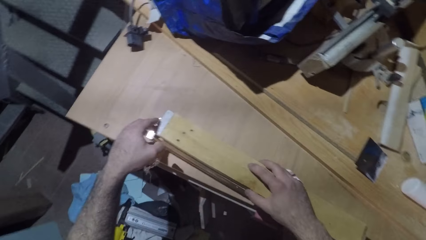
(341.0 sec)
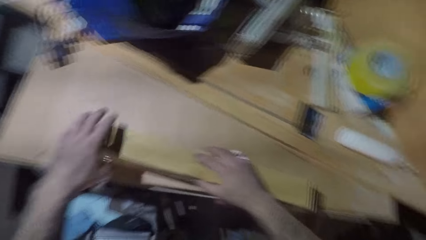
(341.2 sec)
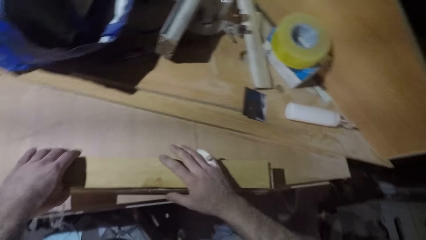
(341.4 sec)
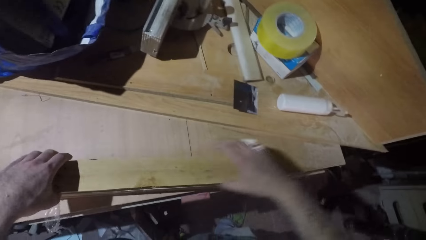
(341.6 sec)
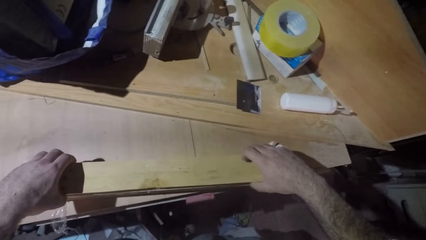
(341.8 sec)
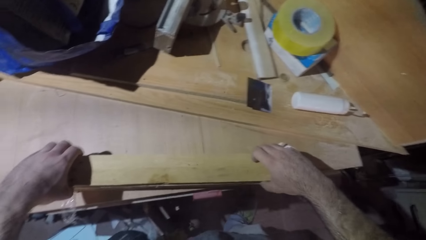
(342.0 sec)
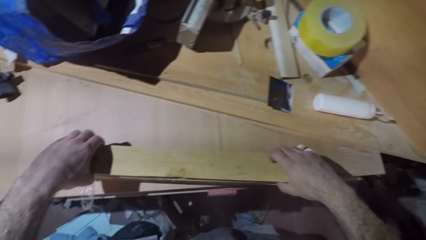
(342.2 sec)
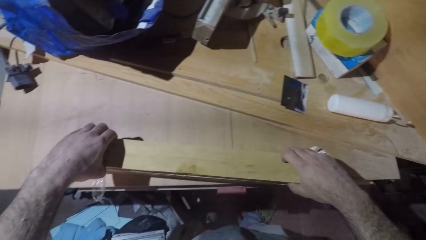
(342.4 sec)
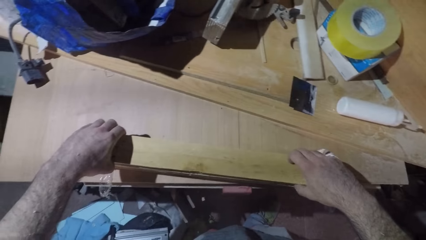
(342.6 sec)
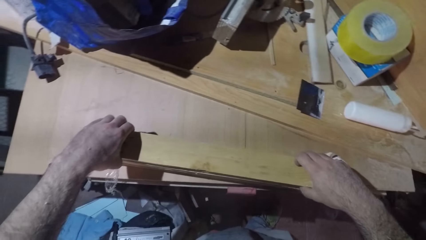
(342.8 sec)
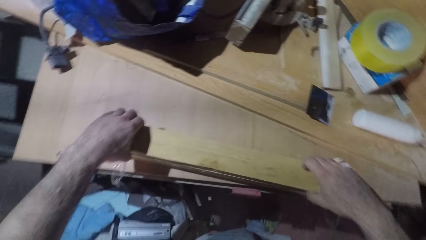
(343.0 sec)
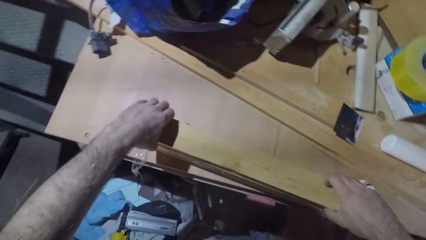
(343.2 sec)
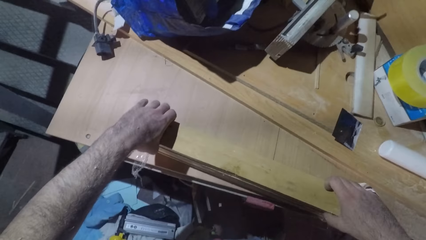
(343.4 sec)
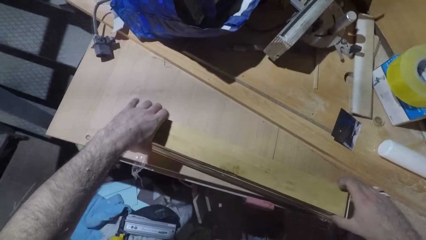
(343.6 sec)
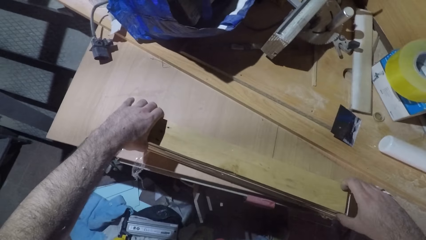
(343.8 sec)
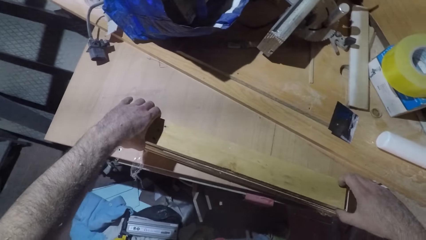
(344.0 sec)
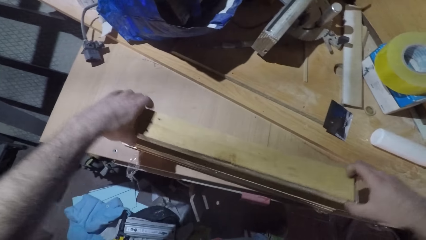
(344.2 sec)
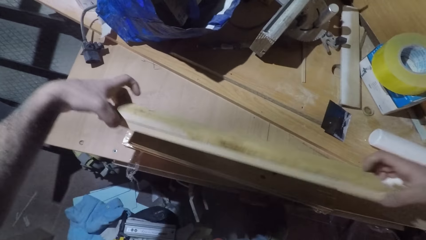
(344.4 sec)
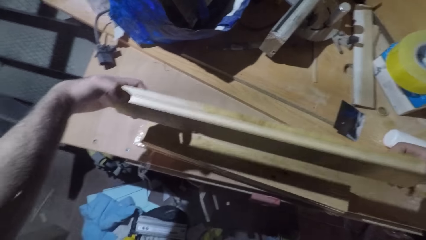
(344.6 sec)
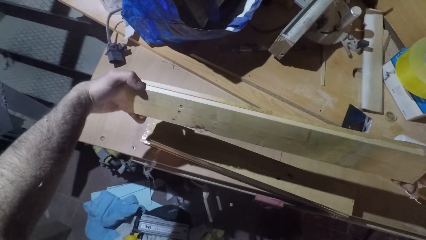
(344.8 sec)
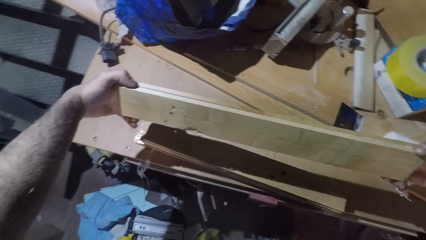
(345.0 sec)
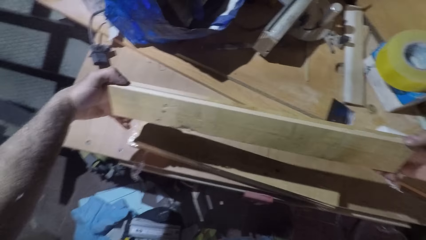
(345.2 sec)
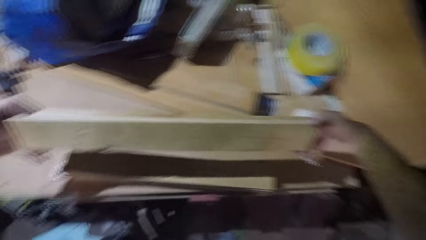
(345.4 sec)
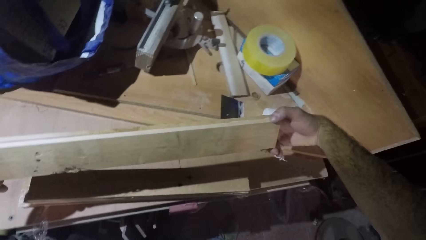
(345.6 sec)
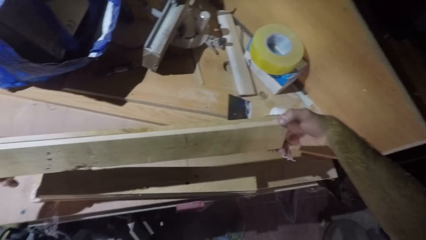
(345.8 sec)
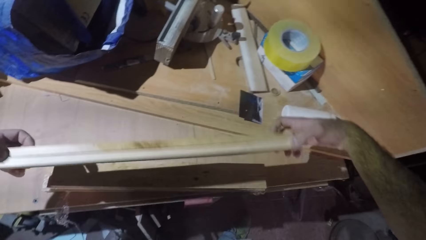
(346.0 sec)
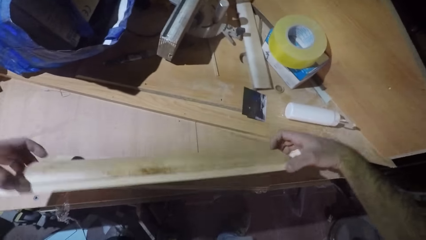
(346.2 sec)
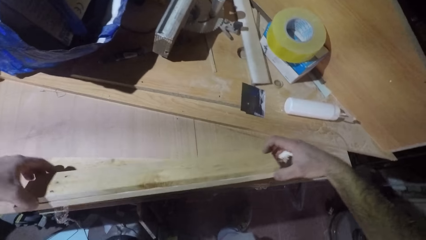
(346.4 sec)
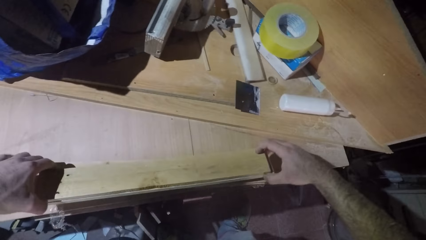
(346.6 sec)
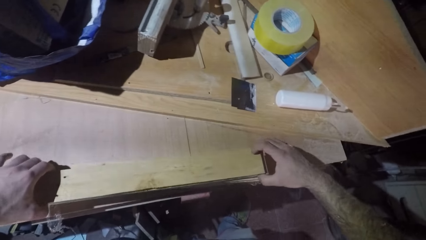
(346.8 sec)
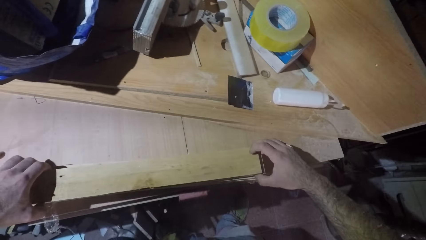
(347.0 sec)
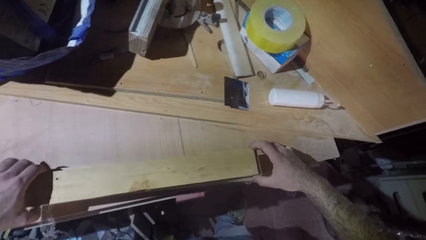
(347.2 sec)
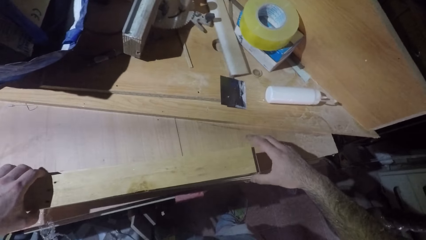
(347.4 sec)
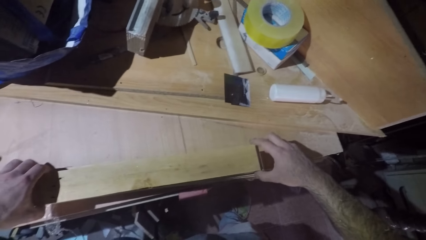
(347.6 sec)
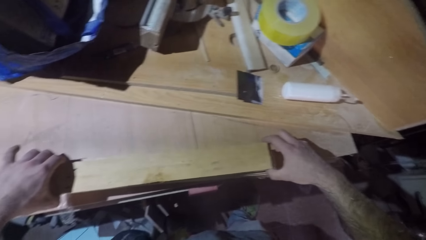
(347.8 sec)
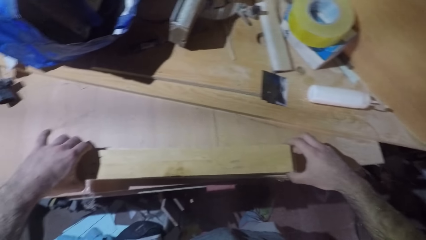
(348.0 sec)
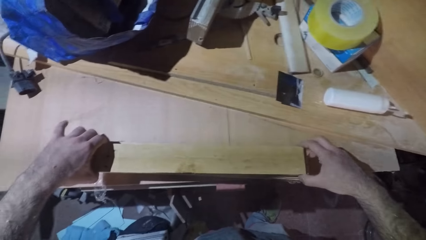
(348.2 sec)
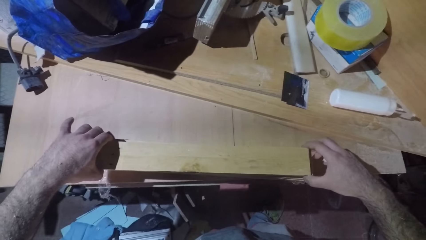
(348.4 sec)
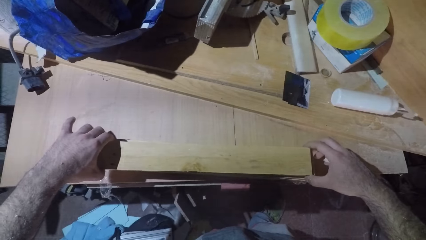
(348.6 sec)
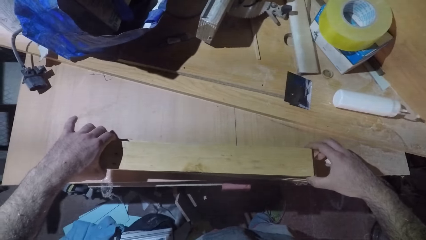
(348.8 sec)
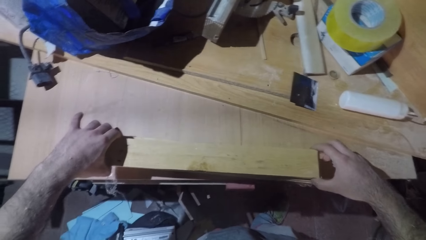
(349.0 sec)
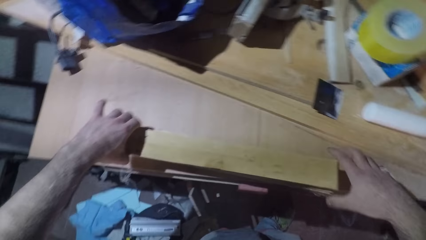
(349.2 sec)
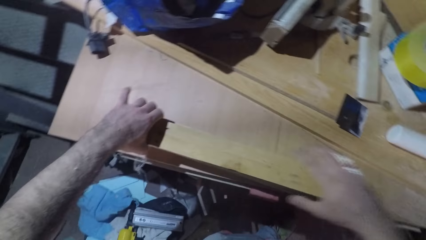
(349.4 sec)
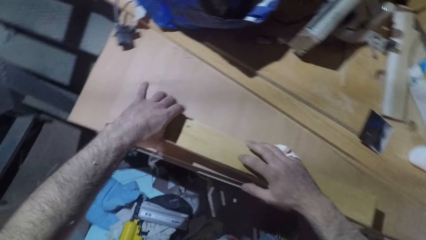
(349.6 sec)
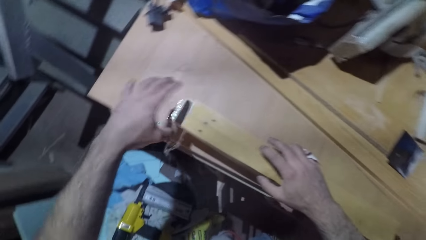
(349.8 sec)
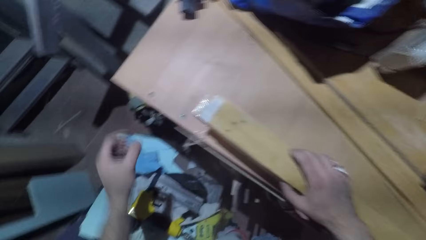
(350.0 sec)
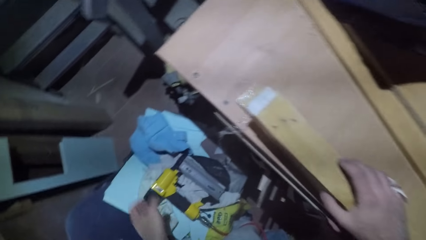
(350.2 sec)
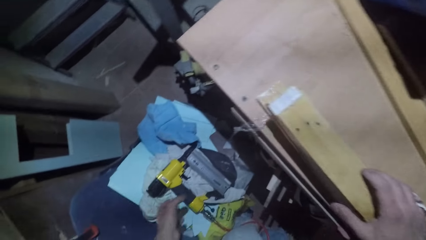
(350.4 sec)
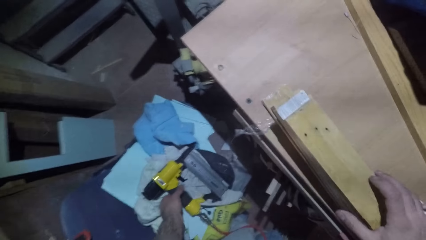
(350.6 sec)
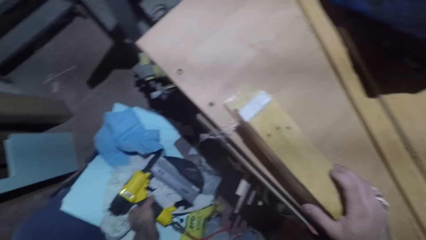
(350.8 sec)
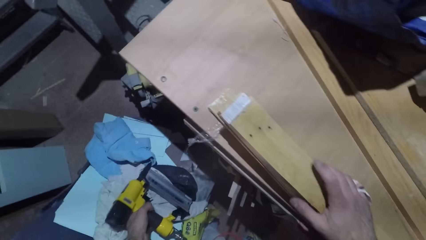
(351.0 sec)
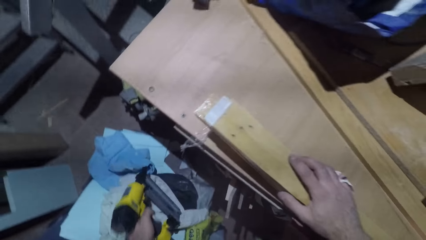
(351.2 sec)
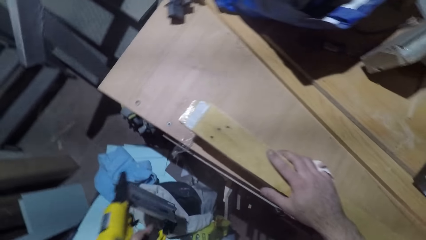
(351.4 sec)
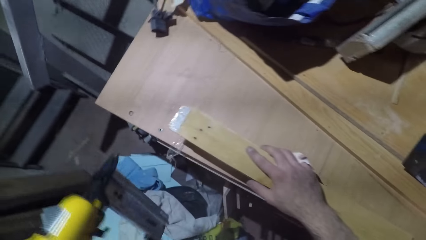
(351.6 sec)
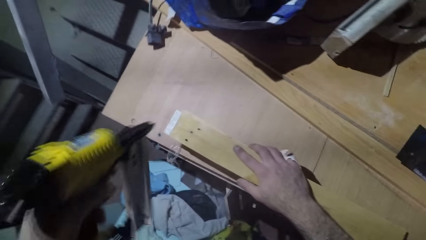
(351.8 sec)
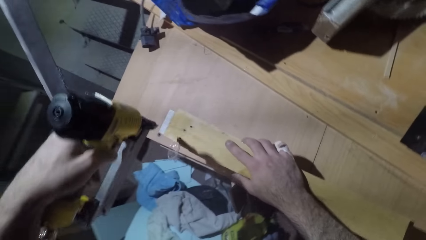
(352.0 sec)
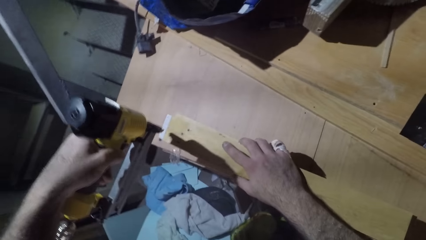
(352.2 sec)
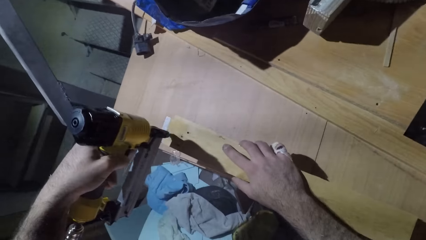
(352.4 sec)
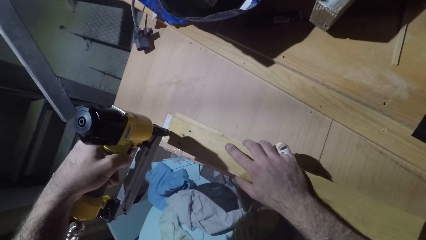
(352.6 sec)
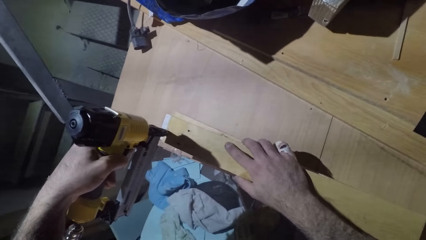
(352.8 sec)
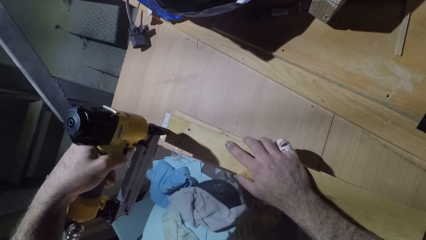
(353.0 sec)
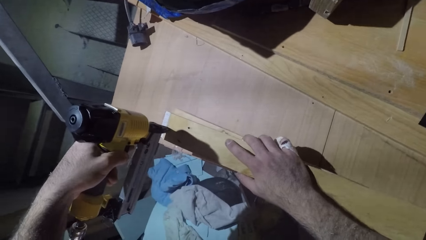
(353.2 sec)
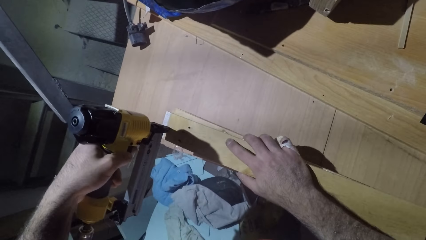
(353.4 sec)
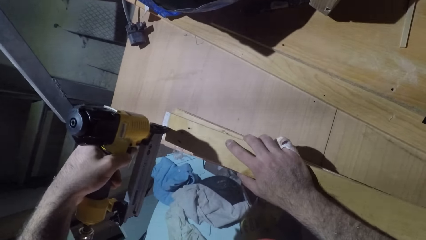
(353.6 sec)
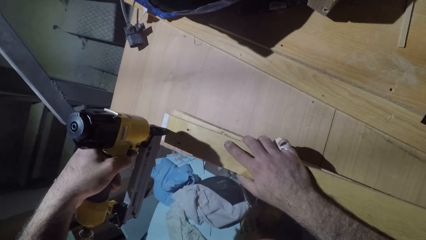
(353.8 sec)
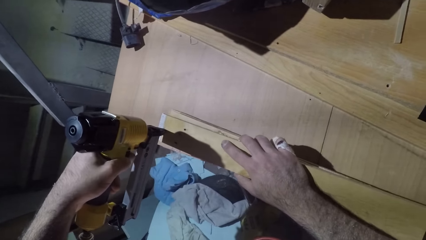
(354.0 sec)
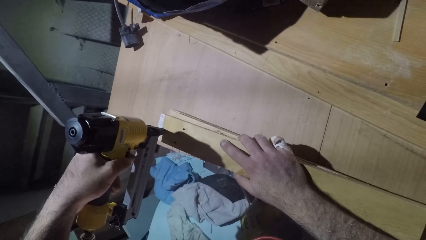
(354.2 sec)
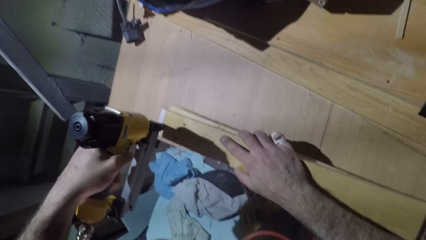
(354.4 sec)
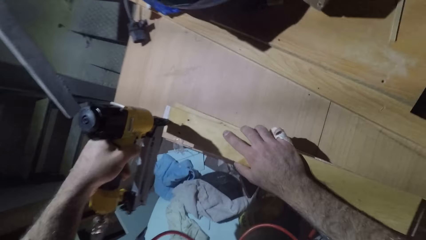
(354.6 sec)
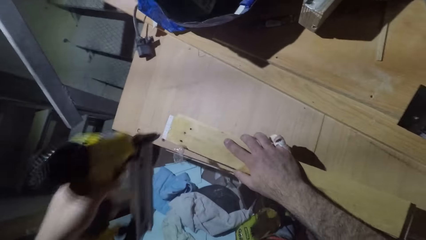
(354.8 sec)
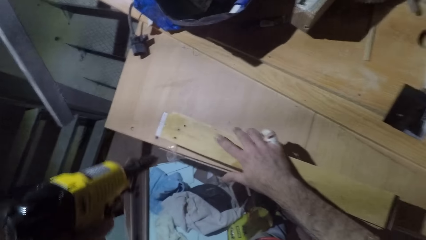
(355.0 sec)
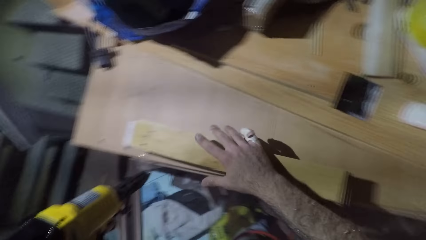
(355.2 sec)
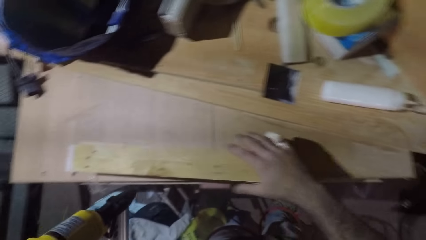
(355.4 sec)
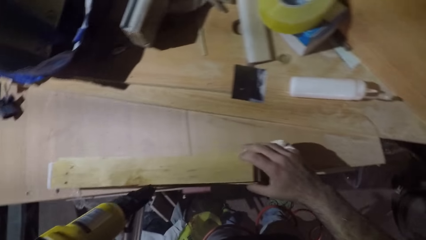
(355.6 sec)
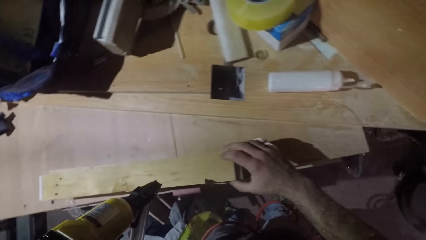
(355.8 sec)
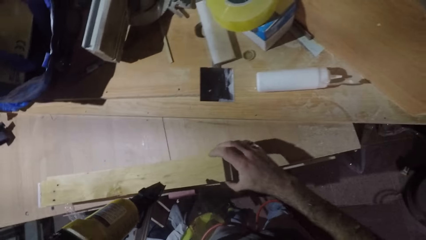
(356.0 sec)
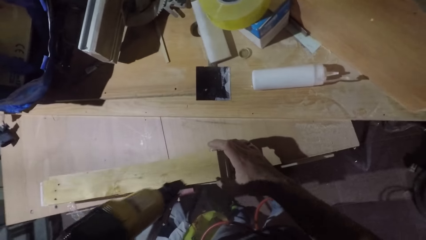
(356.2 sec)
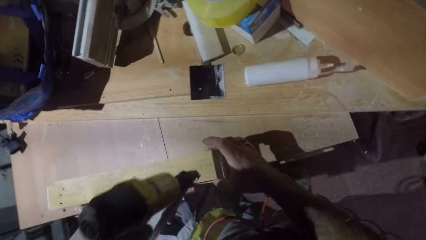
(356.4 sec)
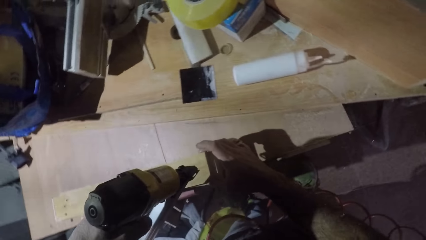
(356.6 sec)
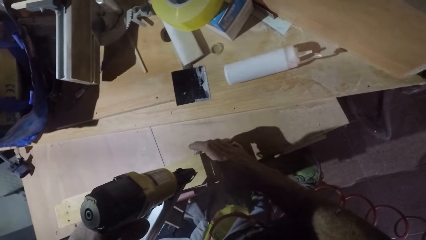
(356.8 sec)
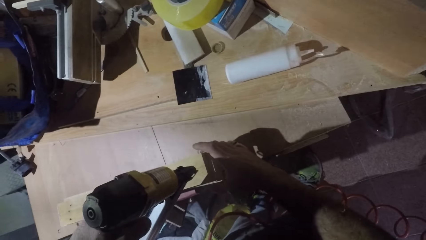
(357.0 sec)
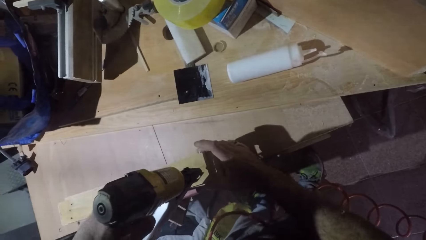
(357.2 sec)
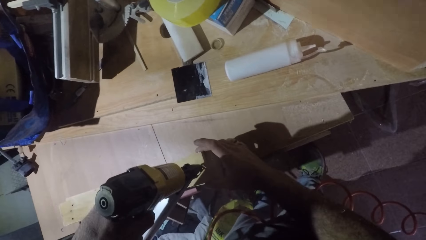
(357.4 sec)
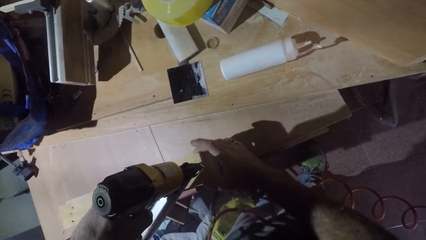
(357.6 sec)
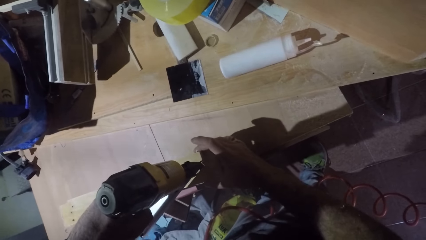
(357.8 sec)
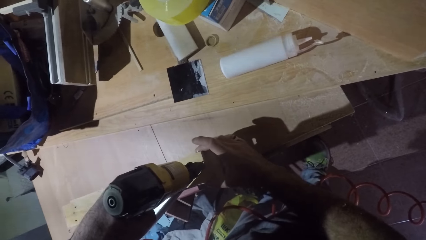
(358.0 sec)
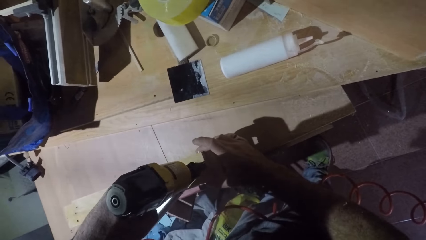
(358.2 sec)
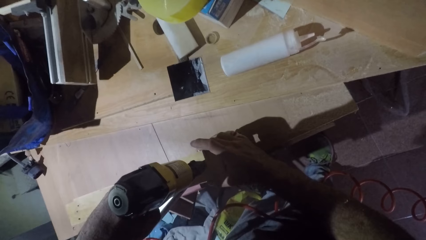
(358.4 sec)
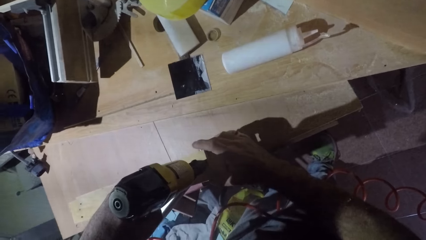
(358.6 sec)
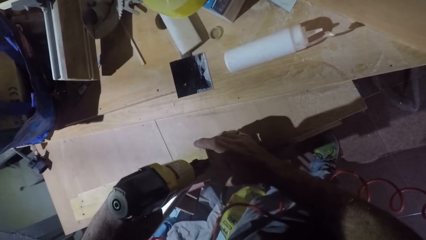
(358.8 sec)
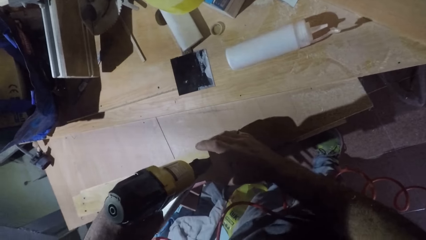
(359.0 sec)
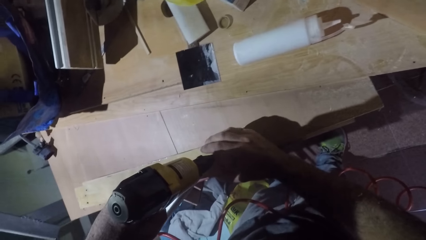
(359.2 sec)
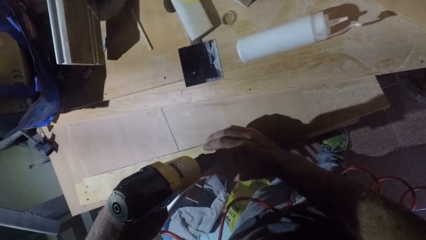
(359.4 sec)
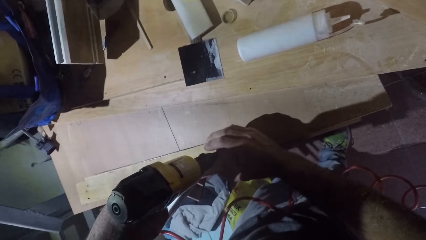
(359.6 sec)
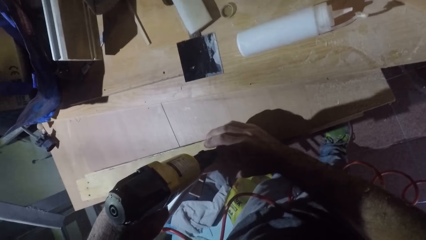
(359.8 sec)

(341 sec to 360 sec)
The camera wearer checks the wood. They pick the nail gun or drill hammer. They put a nail in the wood with the drill hammer.
